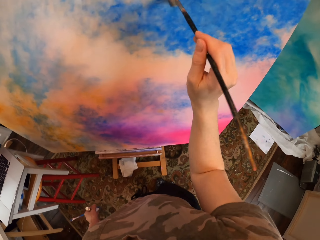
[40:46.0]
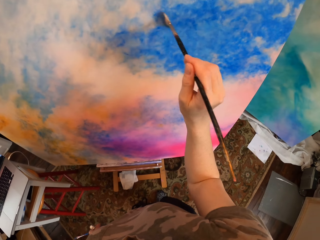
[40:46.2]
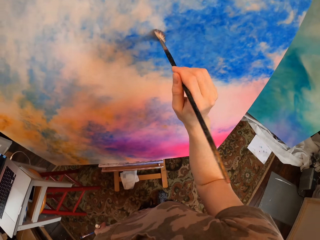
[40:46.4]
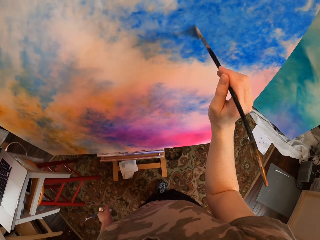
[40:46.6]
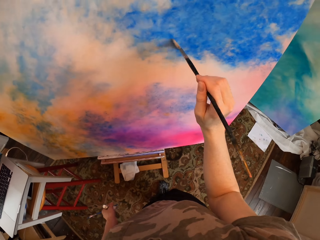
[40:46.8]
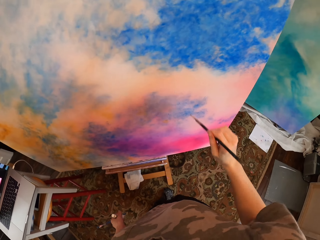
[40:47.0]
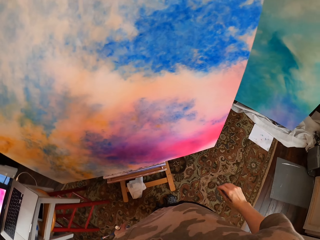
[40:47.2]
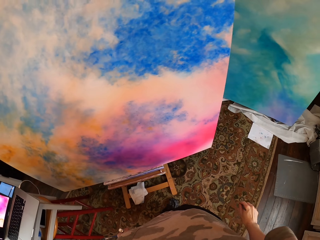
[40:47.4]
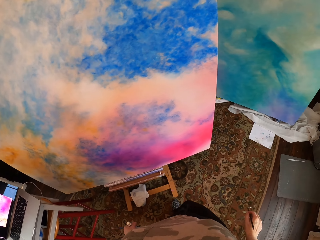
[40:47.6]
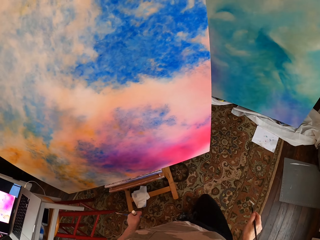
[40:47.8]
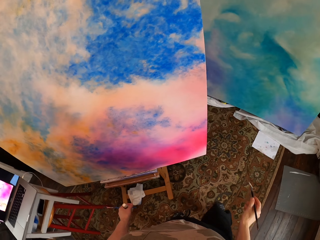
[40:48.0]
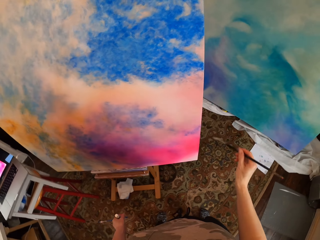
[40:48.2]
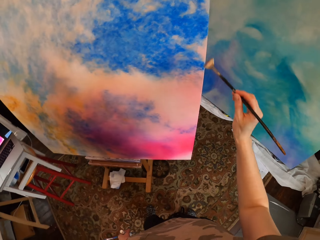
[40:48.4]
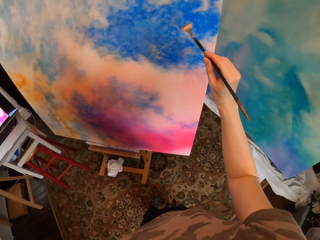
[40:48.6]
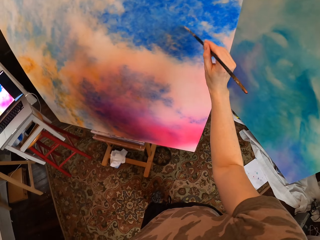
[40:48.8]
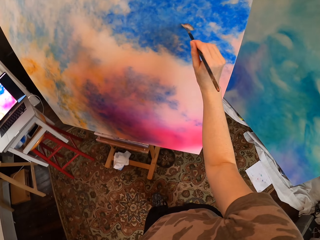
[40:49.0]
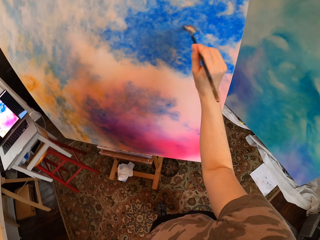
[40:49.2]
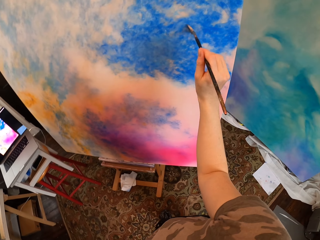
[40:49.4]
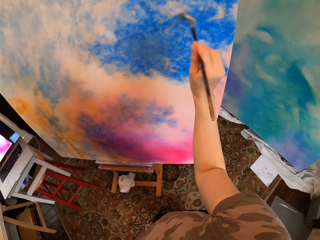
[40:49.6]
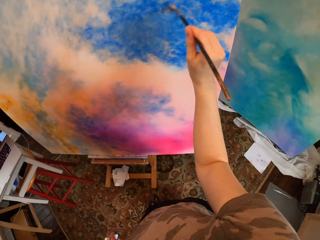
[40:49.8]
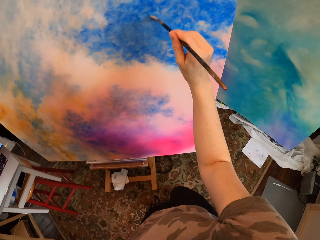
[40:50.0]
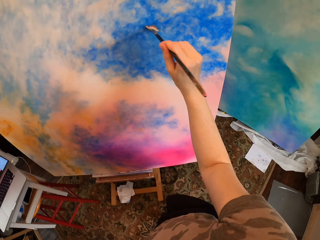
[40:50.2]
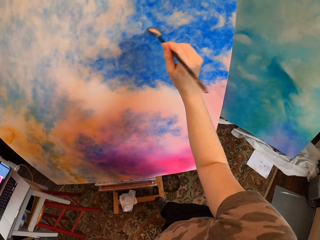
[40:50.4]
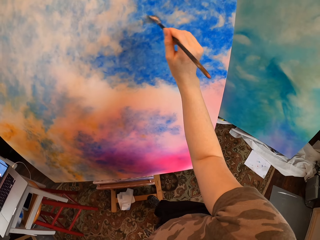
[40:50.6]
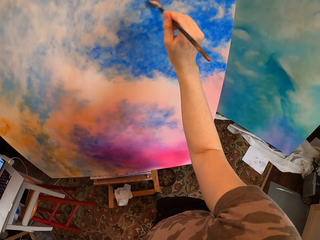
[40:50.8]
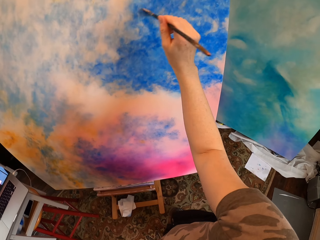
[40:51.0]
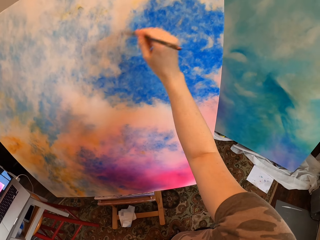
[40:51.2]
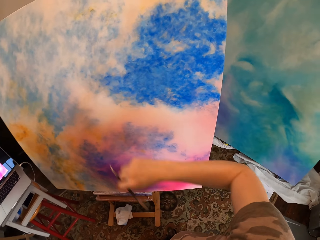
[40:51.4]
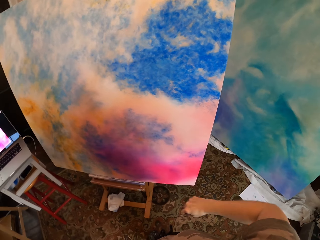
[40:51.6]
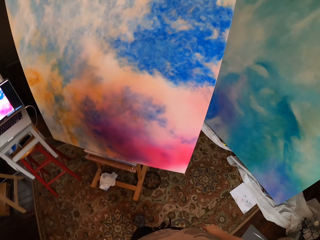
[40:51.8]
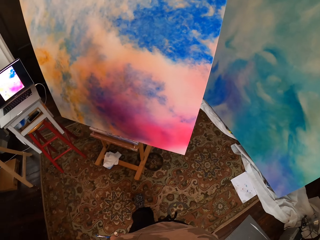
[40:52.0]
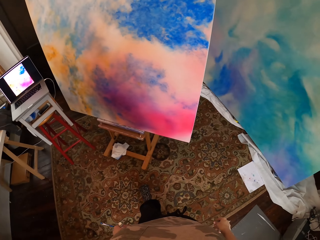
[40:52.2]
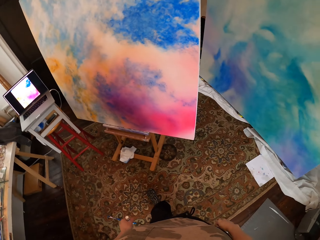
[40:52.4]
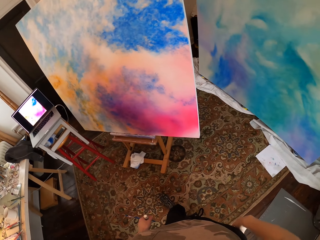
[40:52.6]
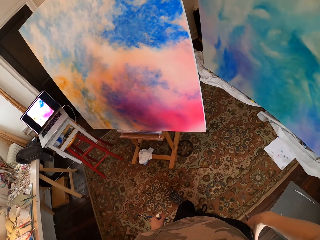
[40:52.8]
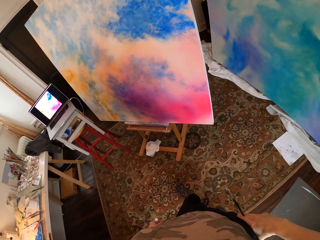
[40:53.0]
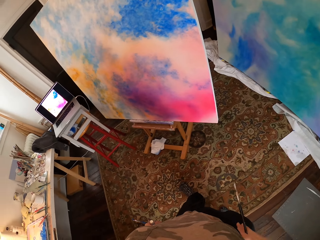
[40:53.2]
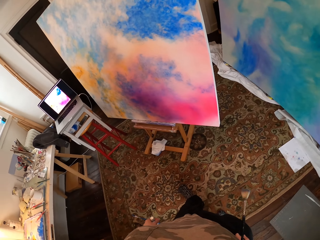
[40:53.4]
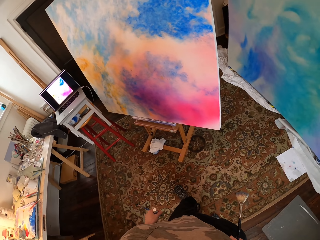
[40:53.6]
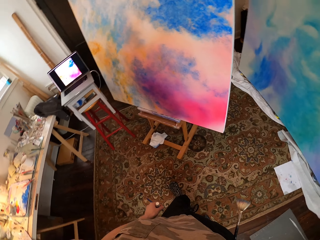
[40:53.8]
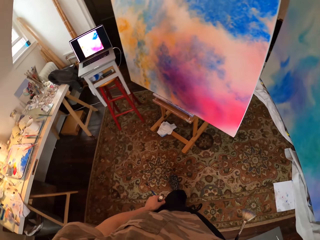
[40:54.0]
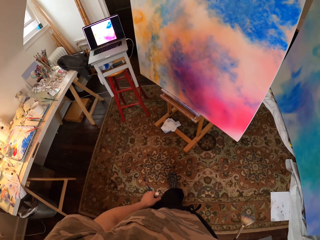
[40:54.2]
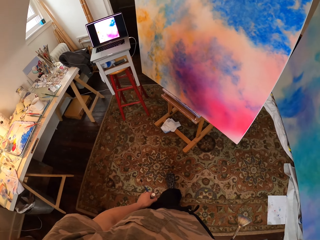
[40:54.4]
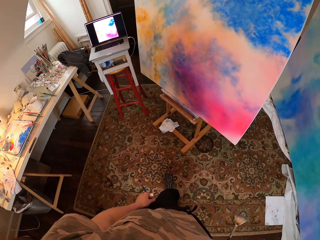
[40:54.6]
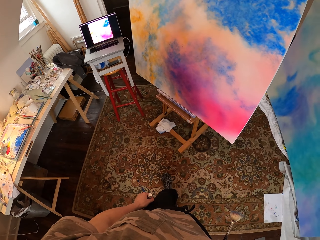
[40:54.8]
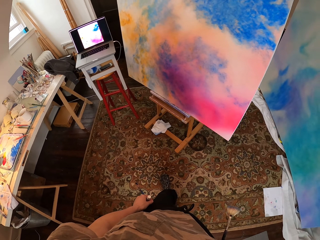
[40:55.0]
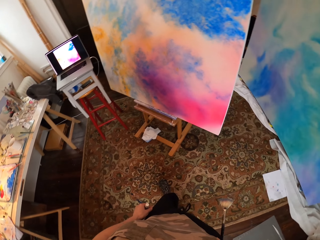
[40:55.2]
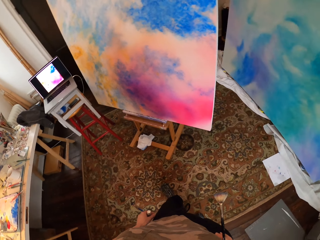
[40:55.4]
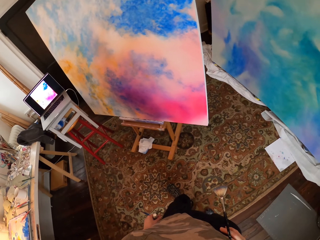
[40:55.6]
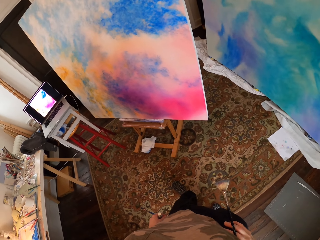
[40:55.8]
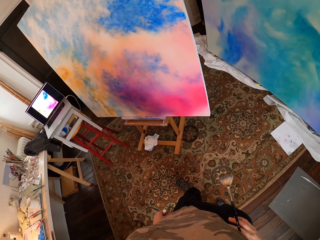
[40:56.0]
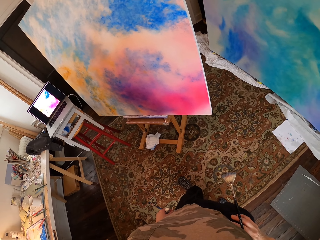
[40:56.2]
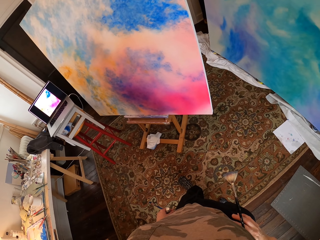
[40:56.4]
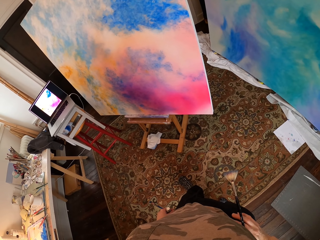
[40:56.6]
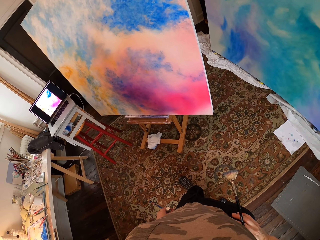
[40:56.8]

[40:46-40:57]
The camera wearer looks at the laptop. He moves his leg. He paints on the paint board. He looks at the paint board.

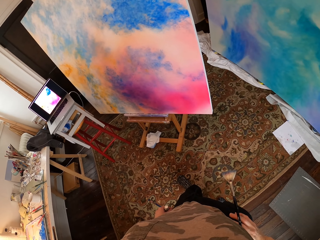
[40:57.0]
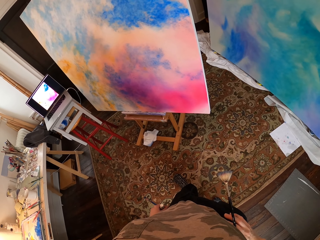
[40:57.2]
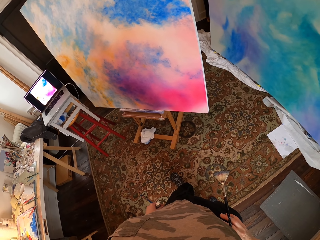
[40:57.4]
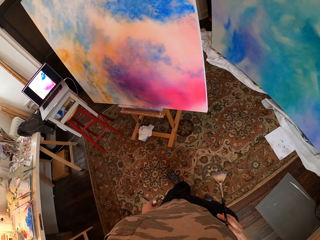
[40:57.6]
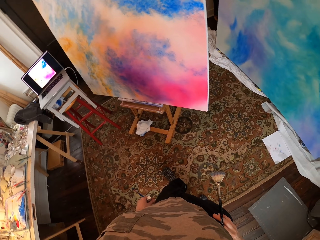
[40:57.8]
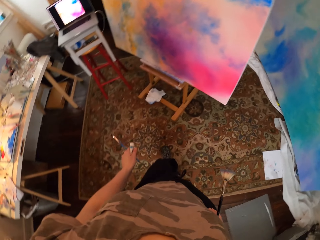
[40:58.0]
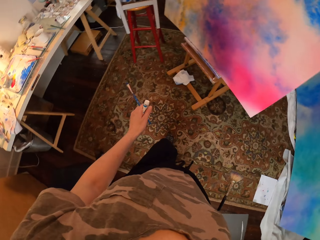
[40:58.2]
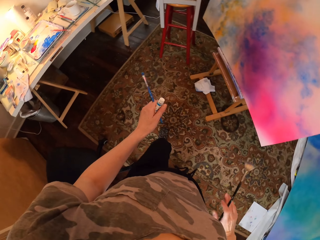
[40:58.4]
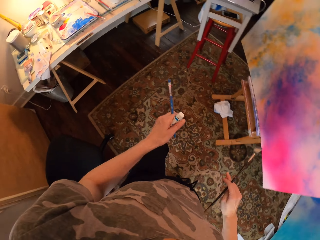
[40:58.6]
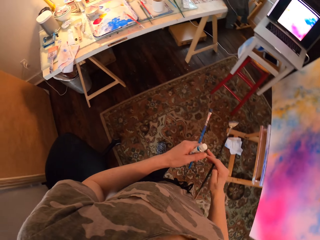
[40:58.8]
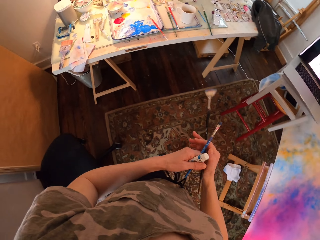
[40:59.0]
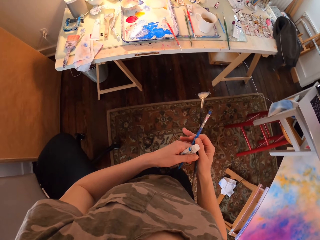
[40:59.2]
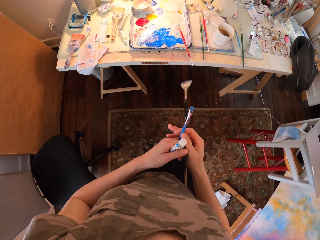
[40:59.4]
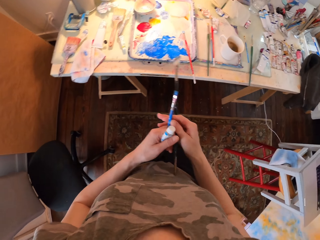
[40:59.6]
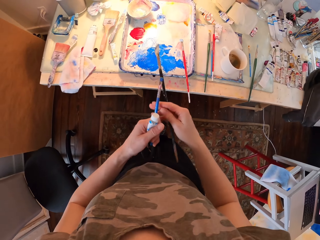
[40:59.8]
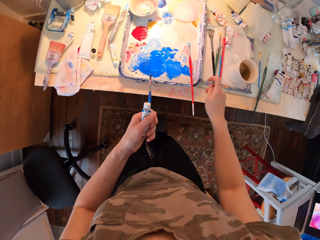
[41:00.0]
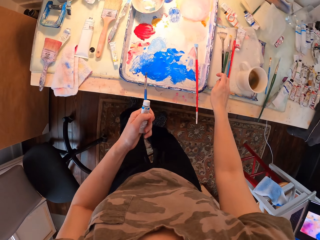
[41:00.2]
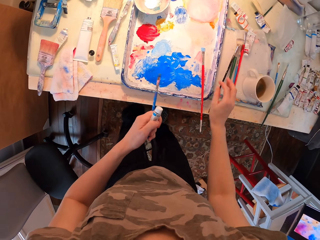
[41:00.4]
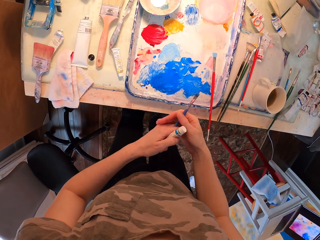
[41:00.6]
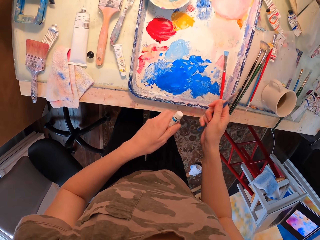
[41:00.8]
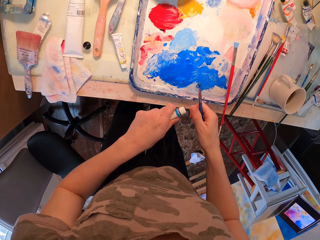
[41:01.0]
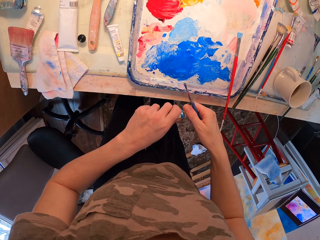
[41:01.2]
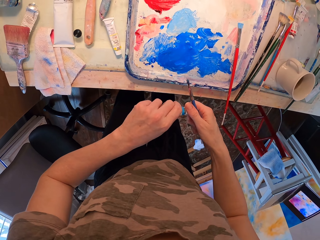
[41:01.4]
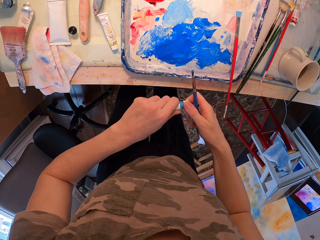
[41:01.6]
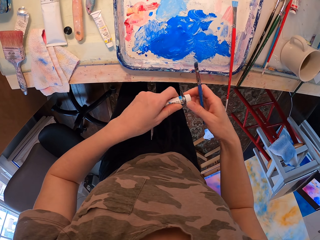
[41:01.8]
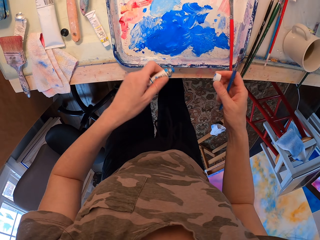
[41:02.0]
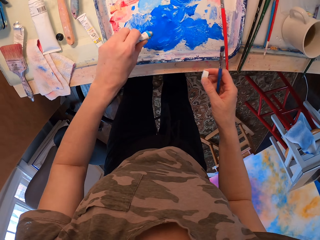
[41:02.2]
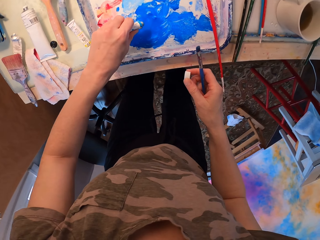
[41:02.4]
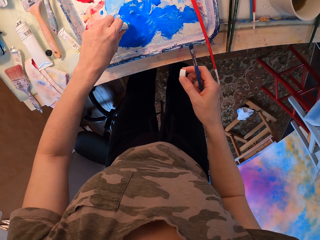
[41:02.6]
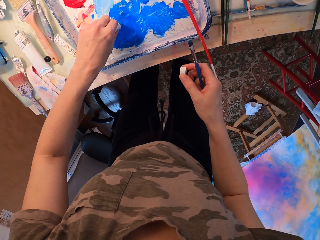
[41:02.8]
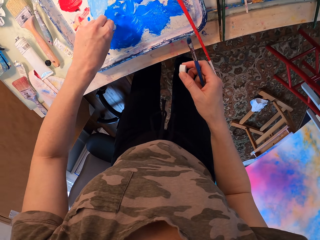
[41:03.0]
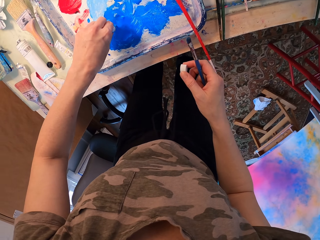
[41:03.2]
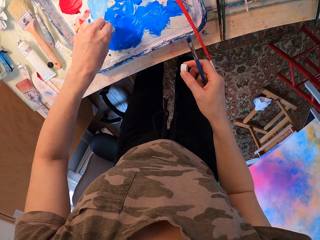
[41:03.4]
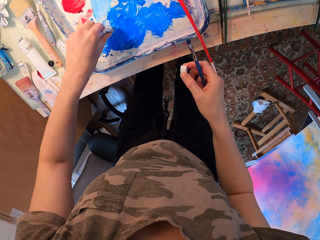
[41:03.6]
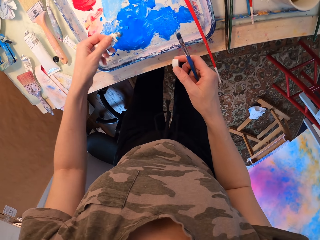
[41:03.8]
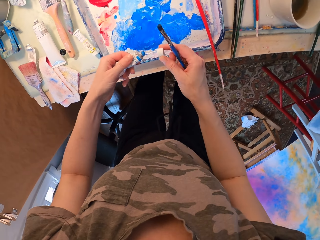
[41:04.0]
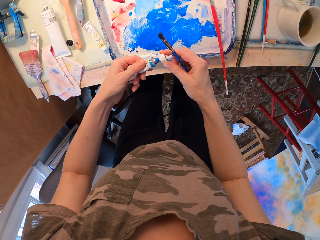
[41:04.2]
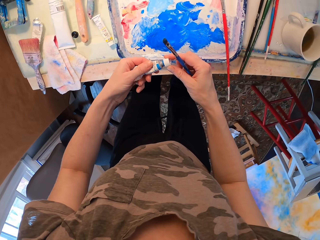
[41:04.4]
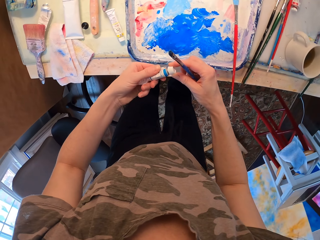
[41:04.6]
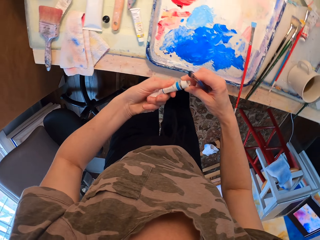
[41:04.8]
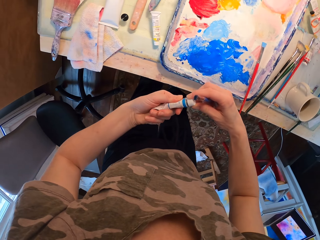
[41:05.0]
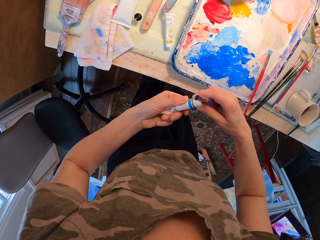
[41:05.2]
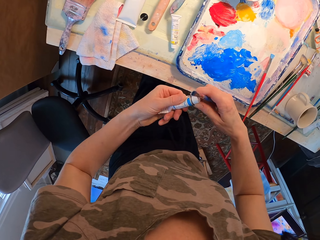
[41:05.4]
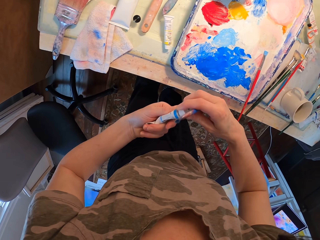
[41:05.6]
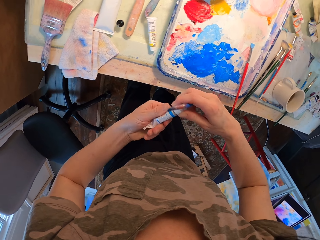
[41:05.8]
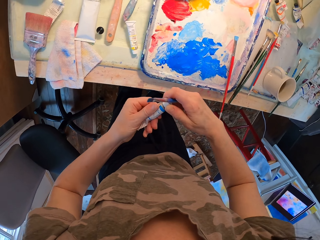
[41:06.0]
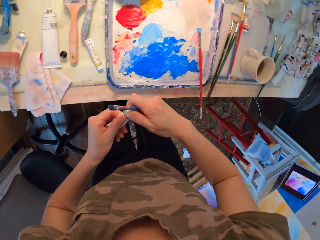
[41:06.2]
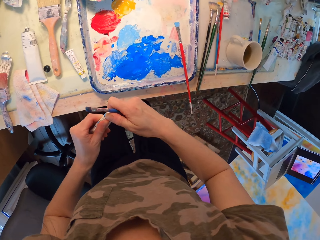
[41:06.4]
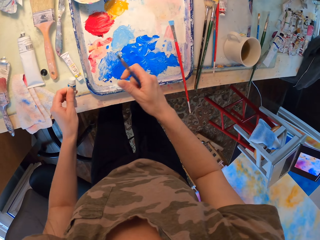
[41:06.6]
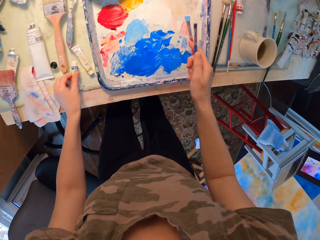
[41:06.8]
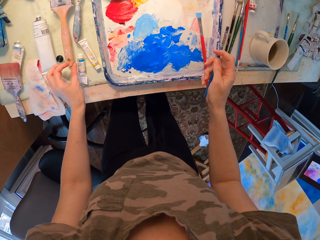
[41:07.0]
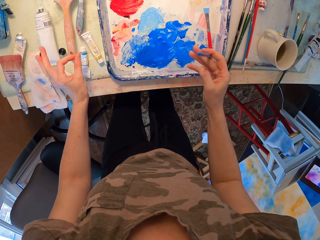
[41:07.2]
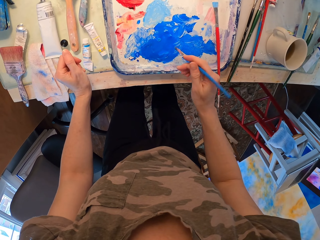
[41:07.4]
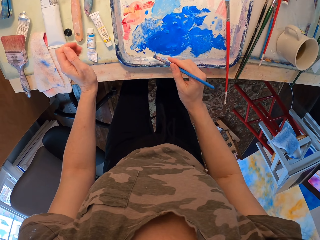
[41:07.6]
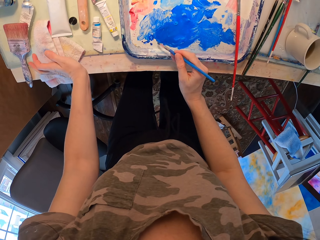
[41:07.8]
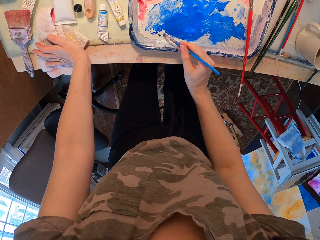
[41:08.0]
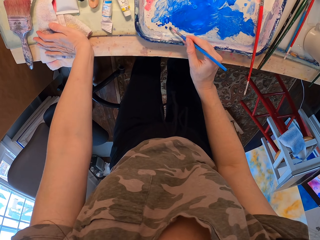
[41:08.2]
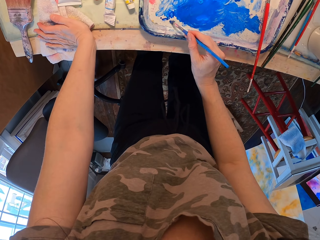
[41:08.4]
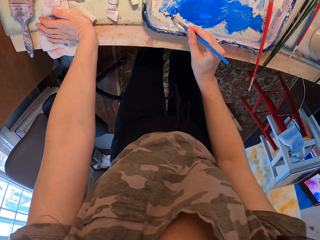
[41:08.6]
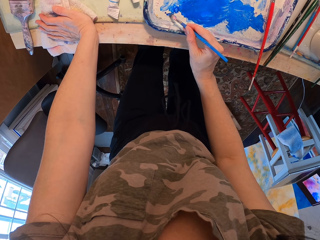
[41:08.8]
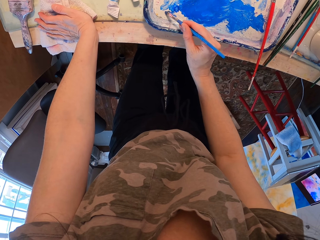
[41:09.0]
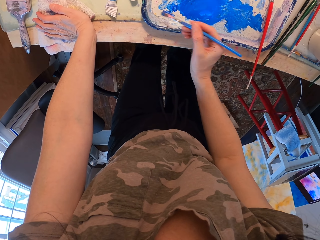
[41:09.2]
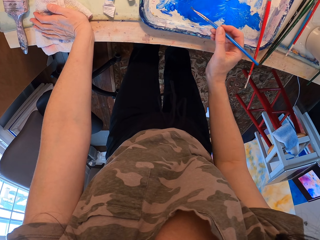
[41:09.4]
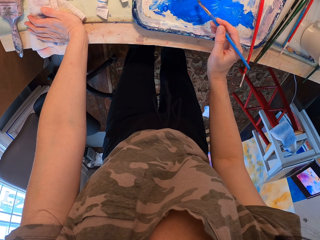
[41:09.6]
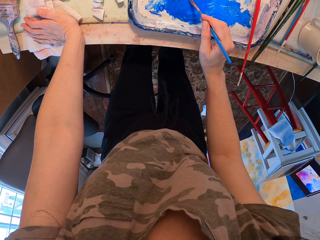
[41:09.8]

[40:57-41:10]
The camera wearer turns around and walks. They put the painting brush on the table. They open the paint tube, squeeze the paint out of the tube, and put the paint on the paint tray. They close the paint tube. They put the tube on the table. They stir the paint on the pallet. They touch the table.
